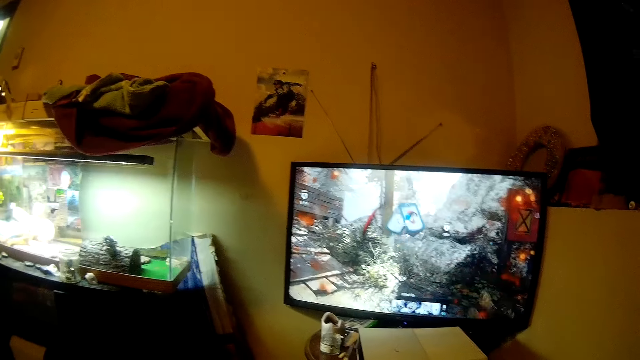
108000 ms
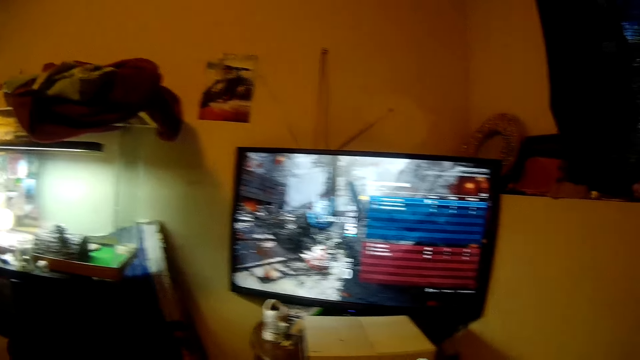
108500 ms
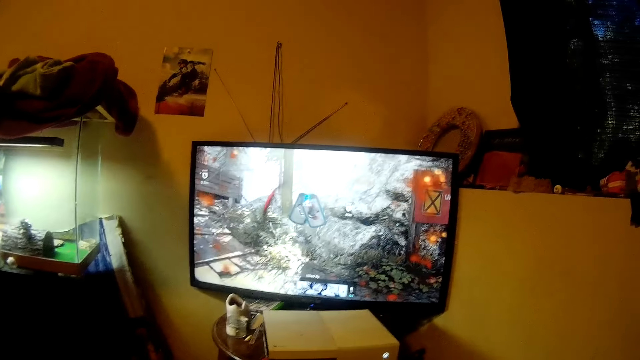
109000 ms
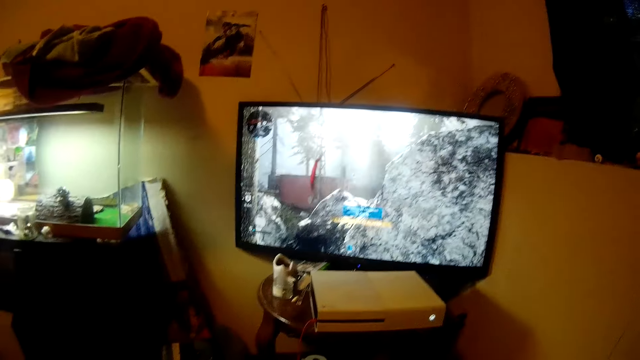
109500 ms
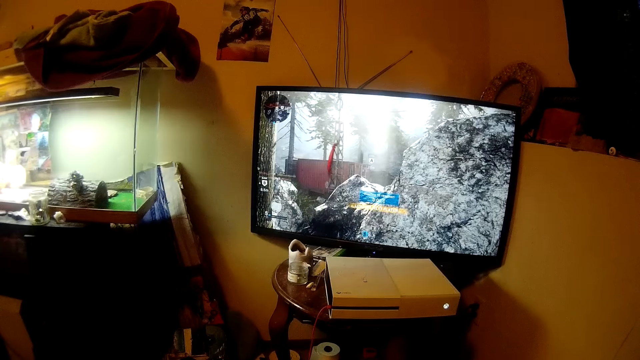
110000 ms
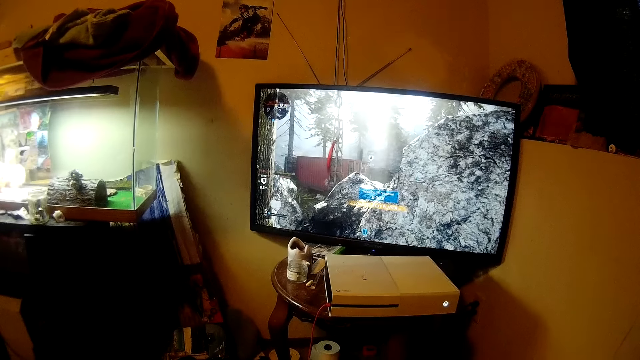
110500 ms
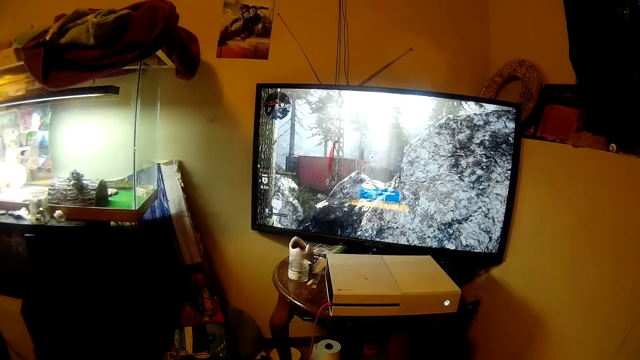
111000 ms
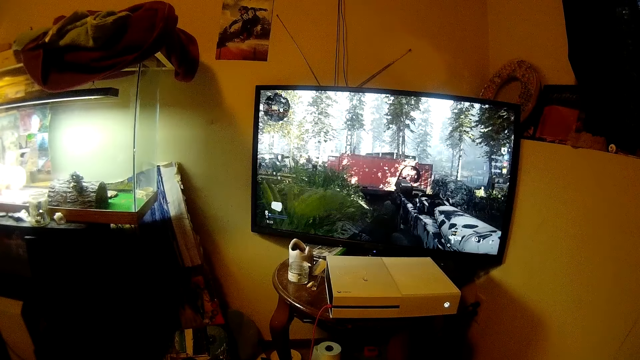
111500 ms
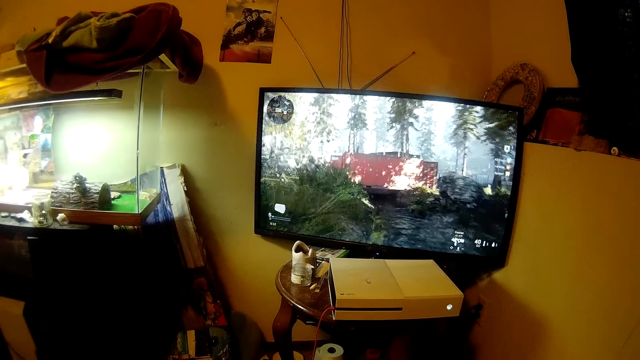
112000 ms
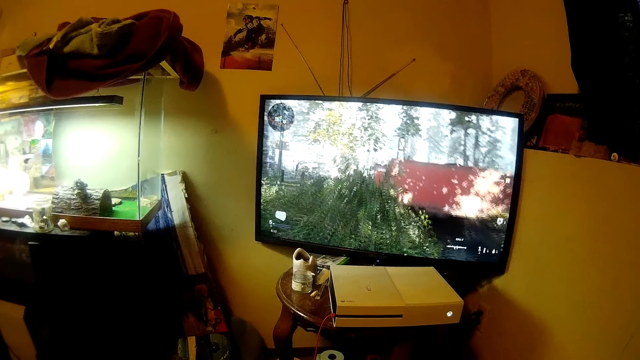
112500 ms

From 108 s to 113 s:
The camera wearer plays the game.

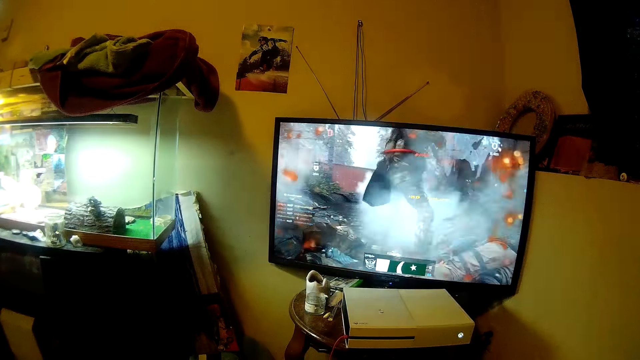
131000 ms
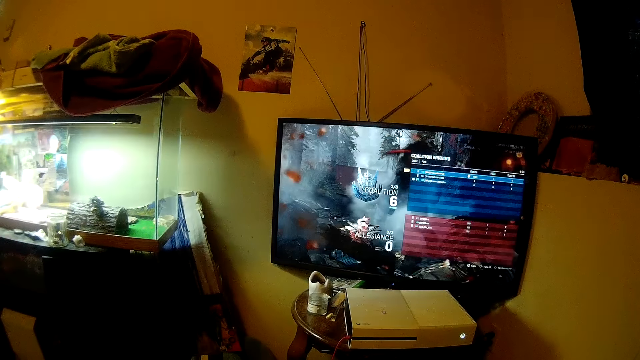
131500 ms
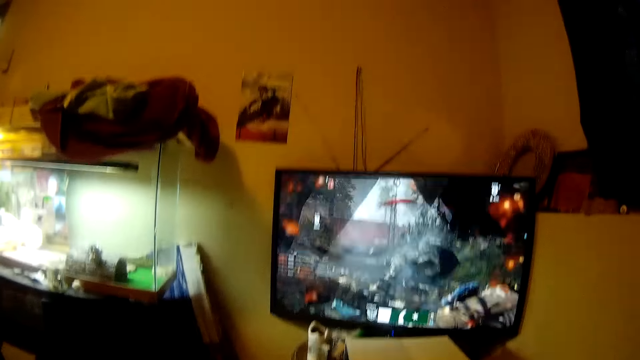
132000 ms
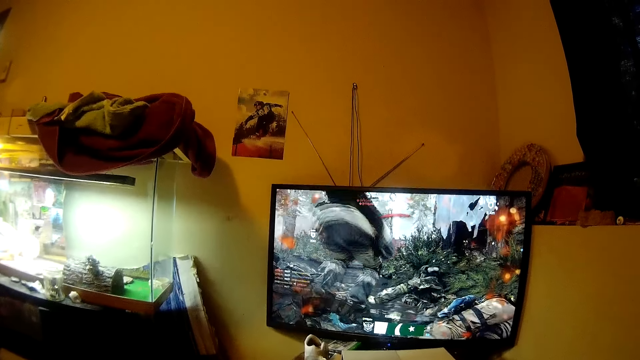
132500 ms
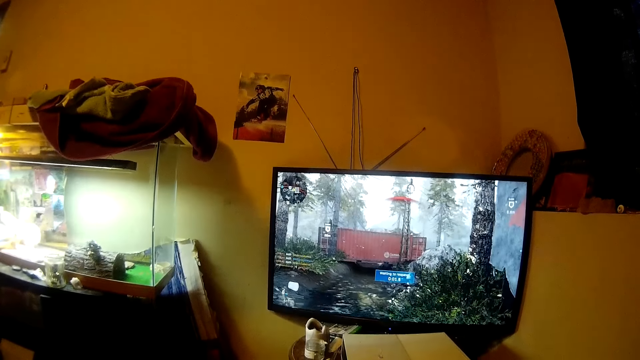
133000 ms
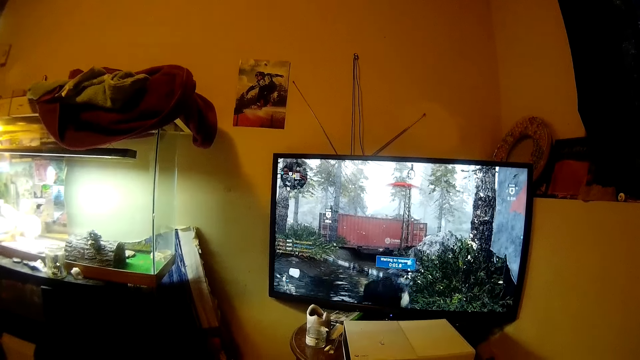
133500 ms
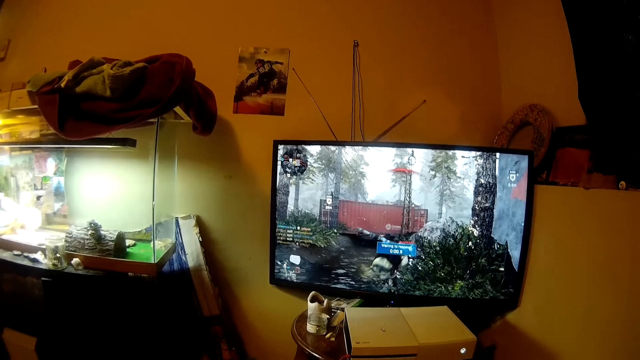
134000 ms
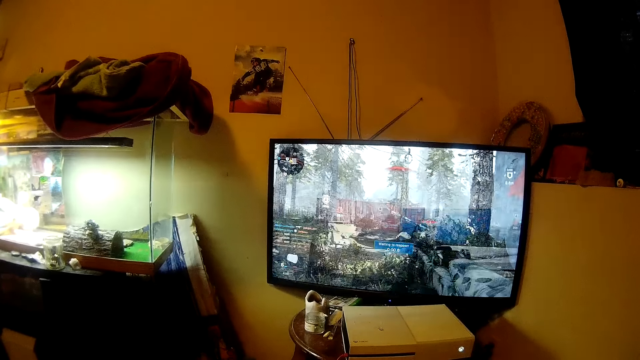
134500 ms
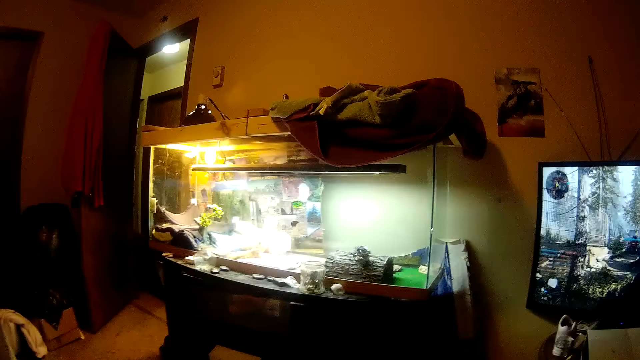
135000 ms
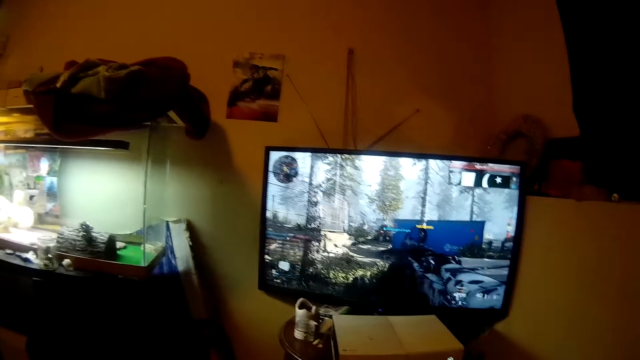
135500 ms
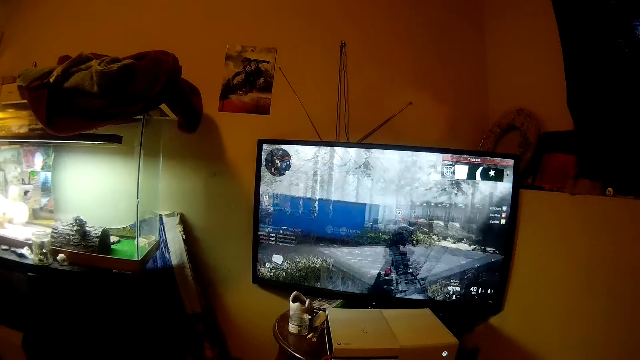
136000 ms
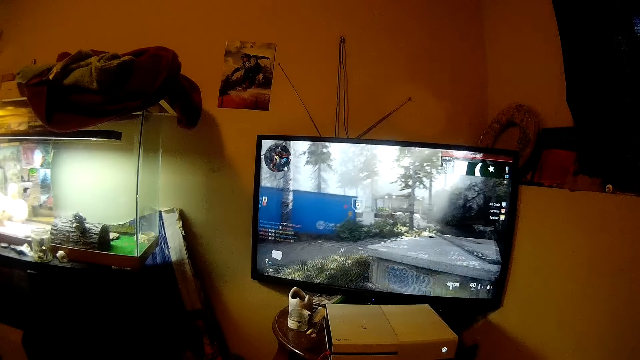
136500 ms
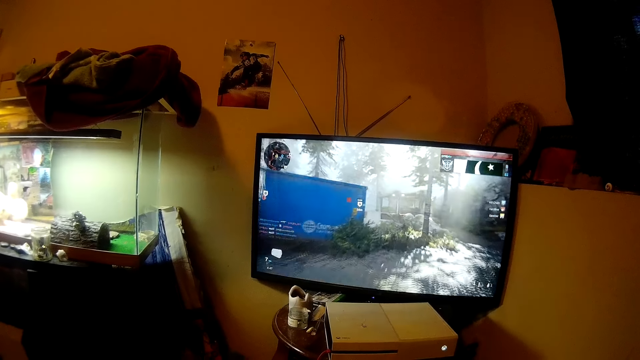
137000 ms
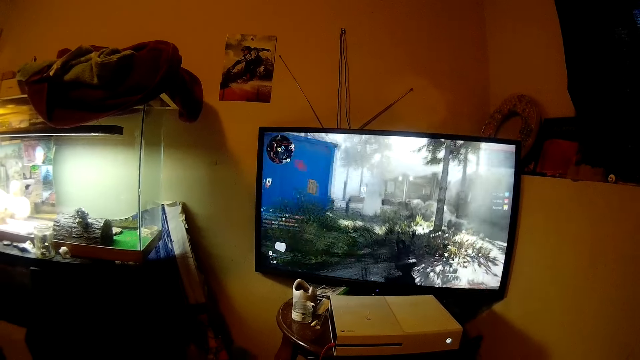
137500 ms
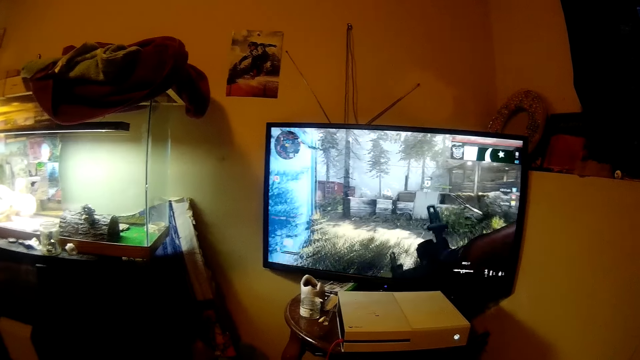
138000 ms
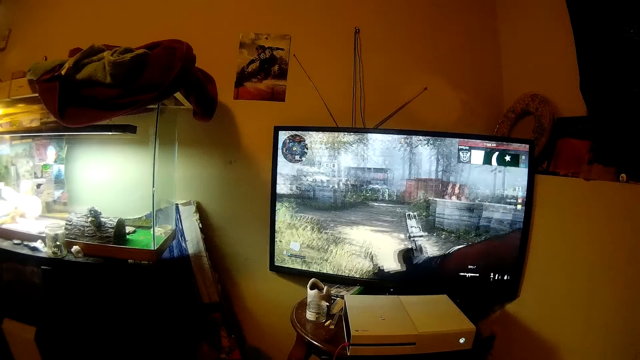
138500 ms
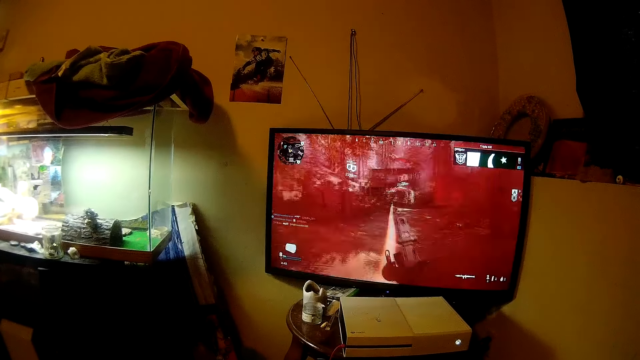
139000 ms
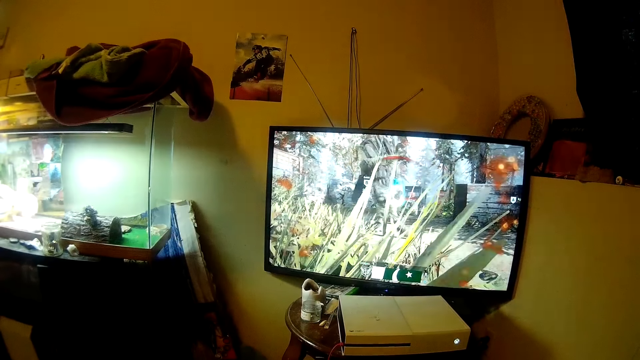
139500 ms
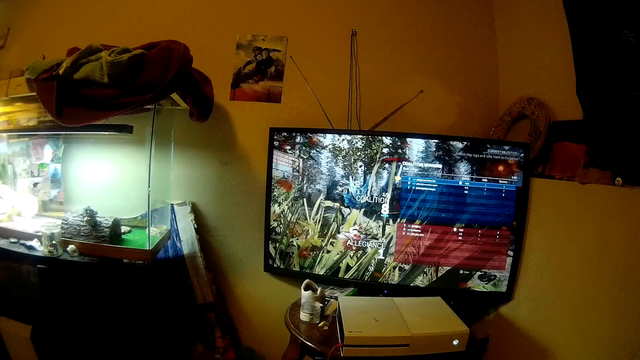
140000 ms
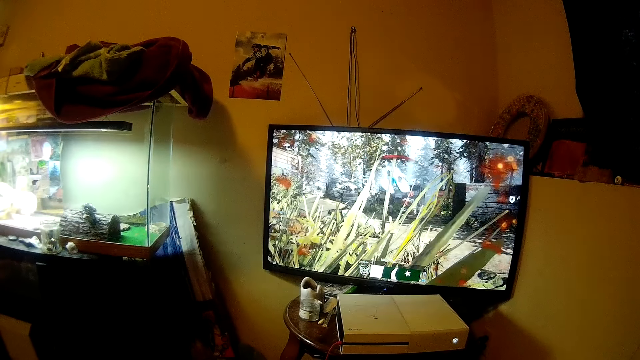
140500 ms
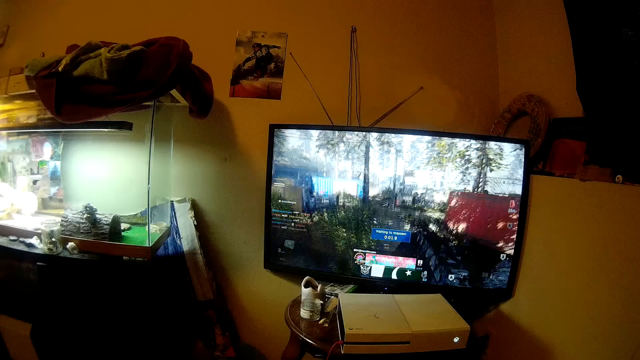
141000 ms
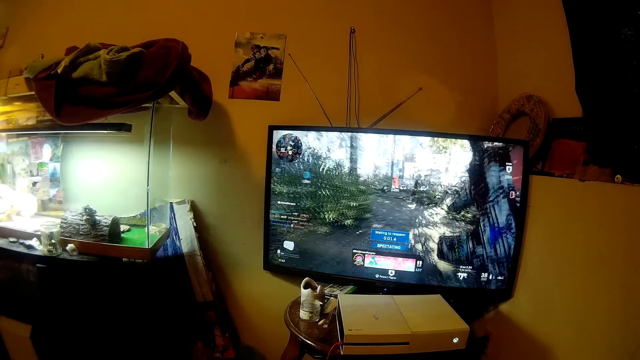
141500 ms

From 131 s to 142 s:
The camera wearer talks. They play the game.

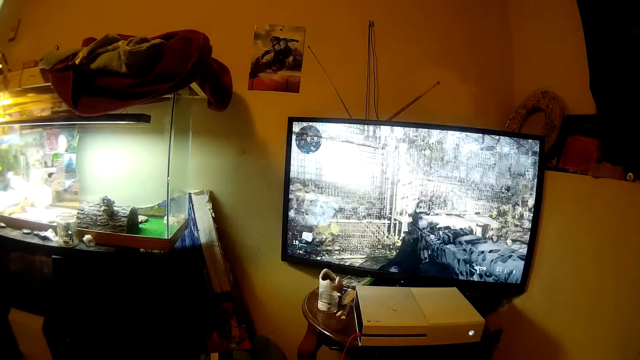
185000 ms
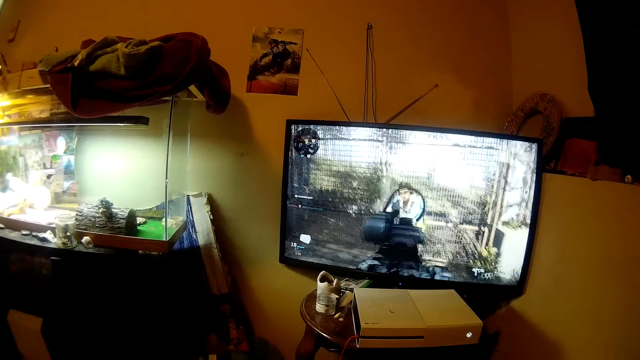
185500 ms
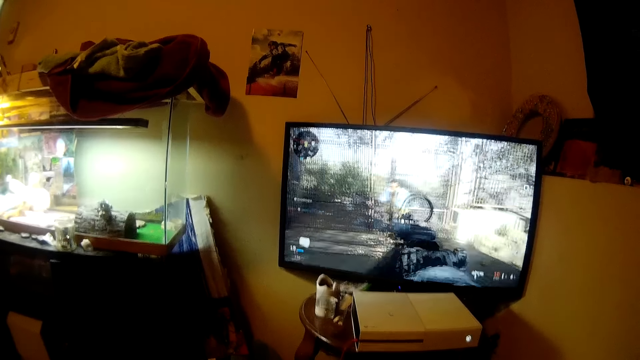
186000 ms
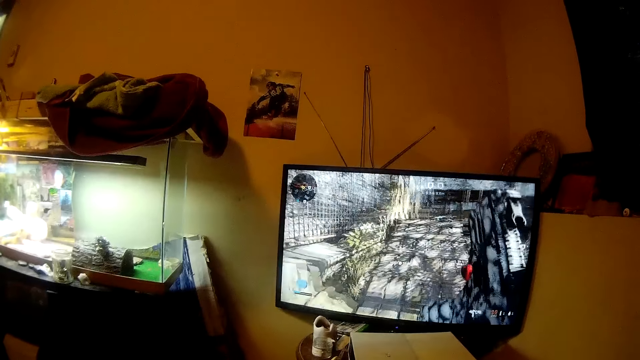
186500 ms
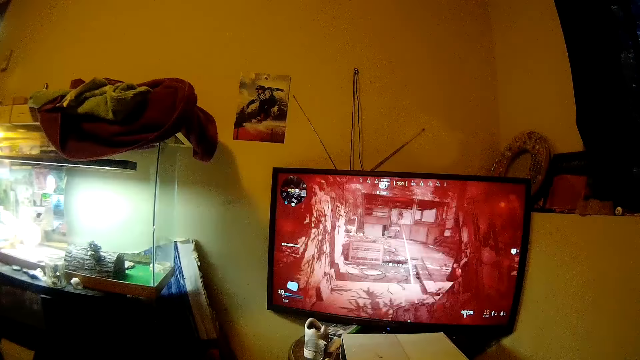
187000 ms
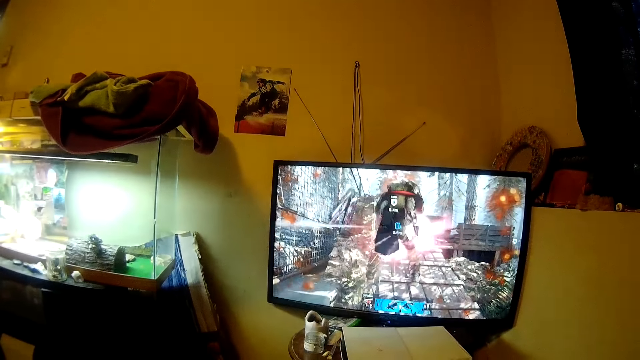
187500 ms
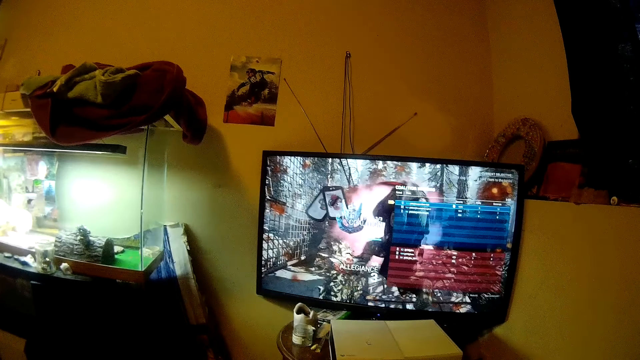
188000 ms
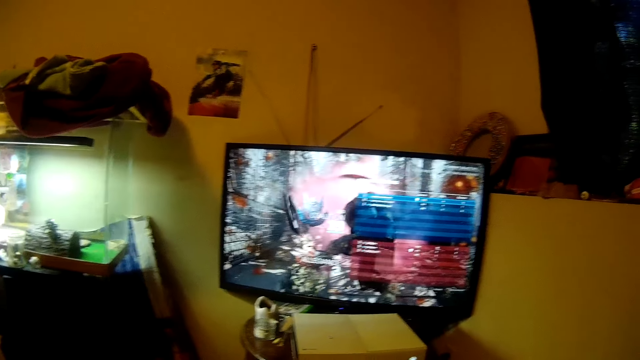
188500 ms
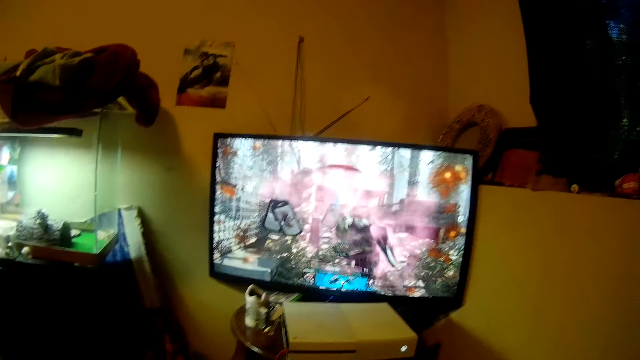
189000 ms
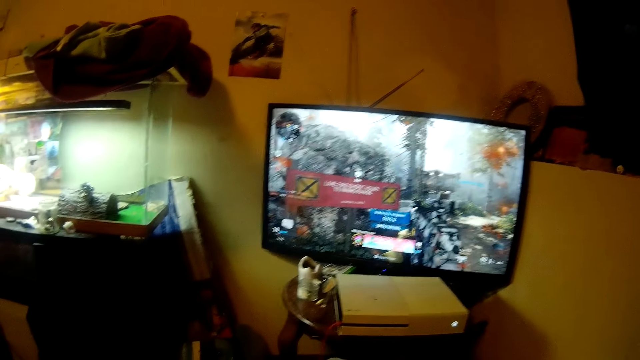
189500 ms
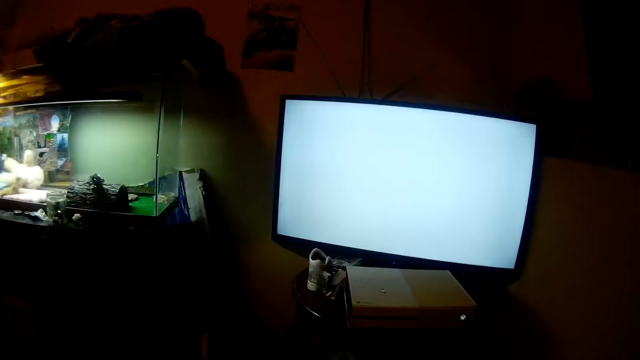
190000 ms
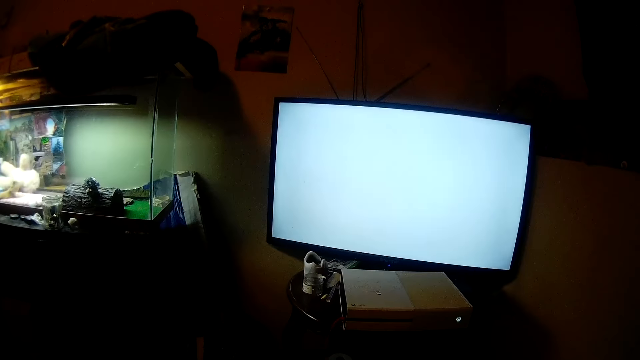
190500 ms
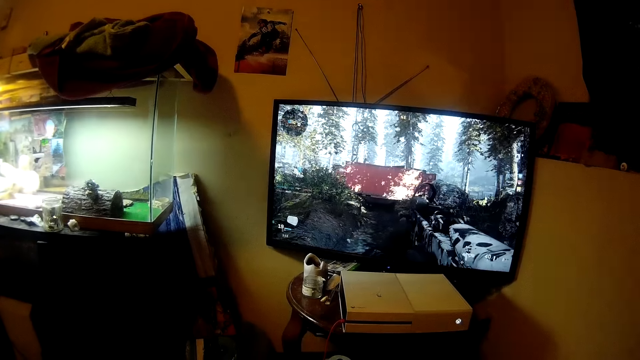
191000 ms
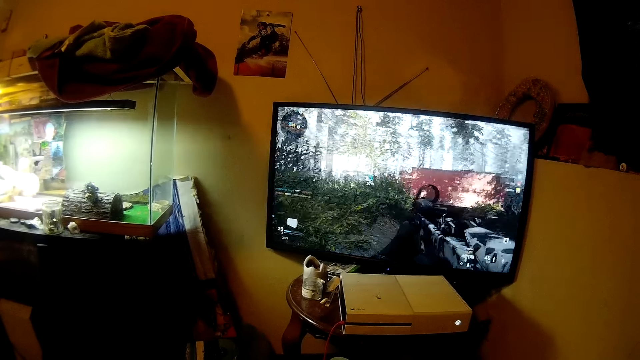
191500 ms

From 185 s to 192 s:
The camera wearer talks.
